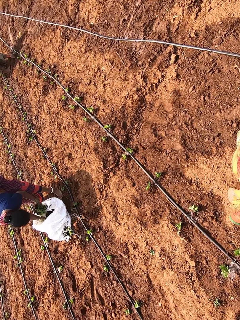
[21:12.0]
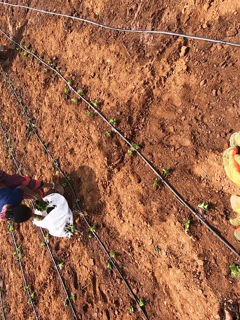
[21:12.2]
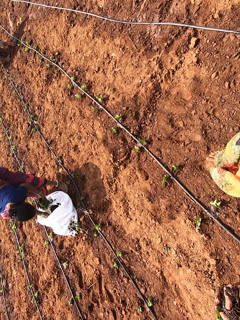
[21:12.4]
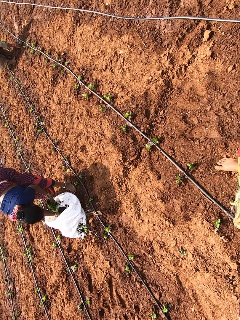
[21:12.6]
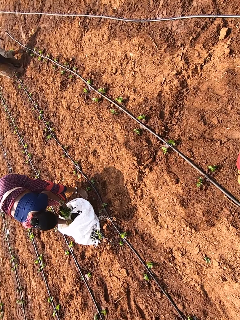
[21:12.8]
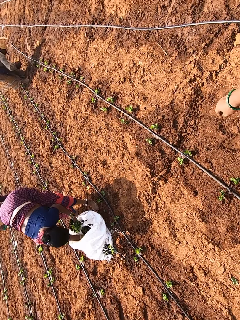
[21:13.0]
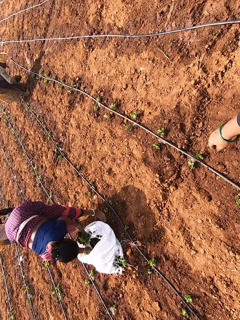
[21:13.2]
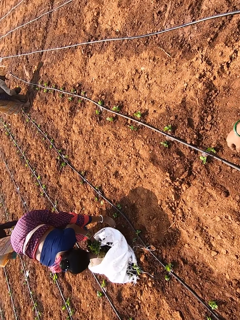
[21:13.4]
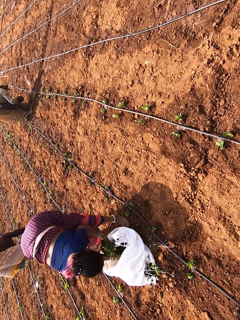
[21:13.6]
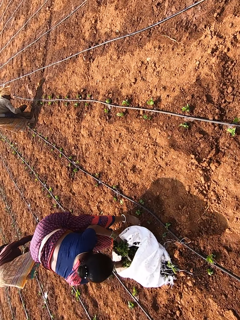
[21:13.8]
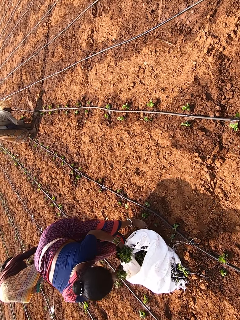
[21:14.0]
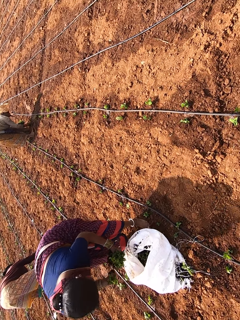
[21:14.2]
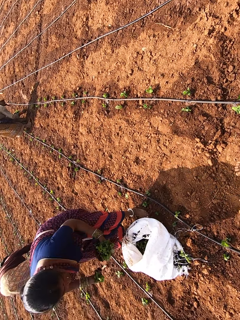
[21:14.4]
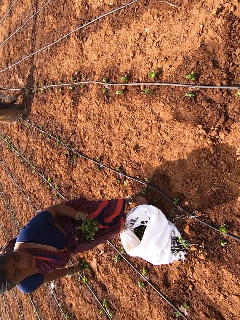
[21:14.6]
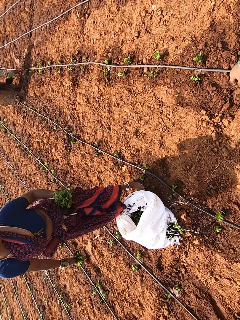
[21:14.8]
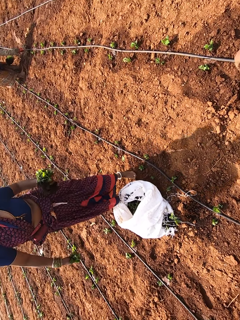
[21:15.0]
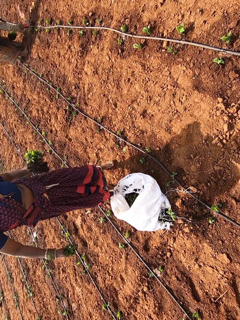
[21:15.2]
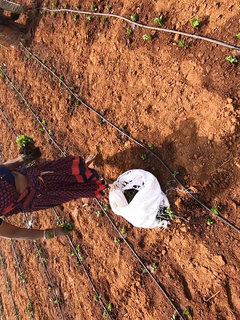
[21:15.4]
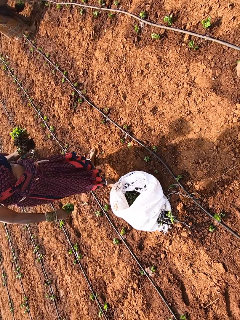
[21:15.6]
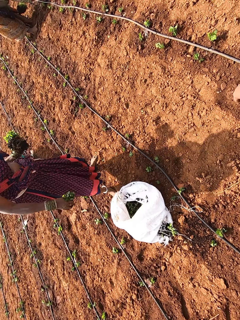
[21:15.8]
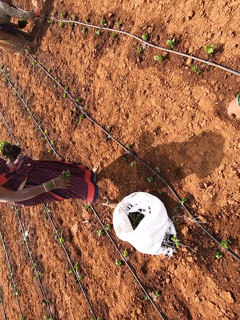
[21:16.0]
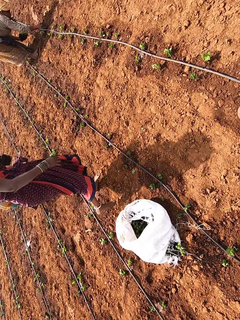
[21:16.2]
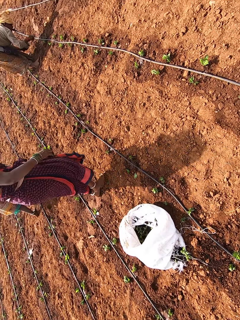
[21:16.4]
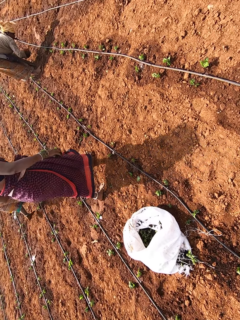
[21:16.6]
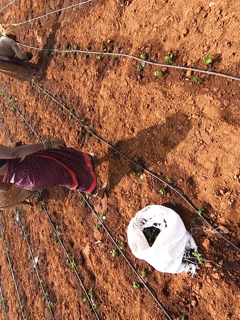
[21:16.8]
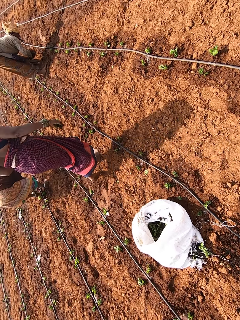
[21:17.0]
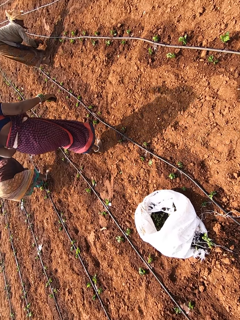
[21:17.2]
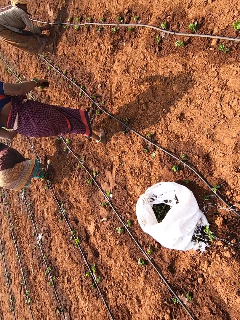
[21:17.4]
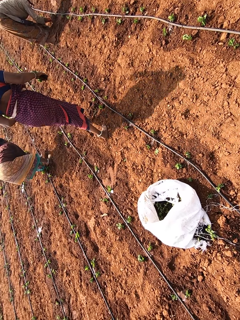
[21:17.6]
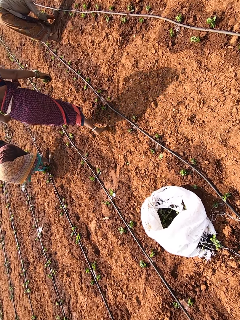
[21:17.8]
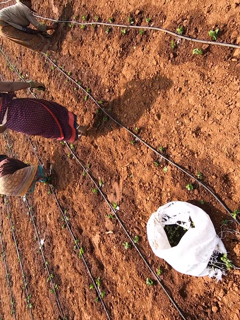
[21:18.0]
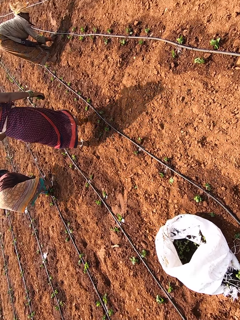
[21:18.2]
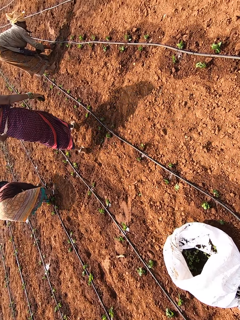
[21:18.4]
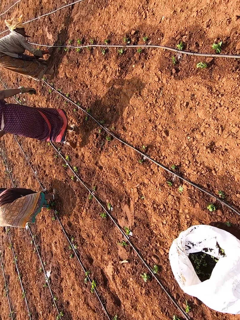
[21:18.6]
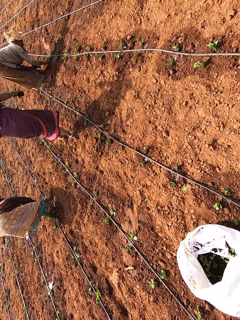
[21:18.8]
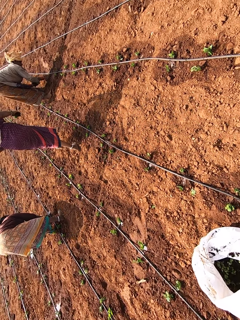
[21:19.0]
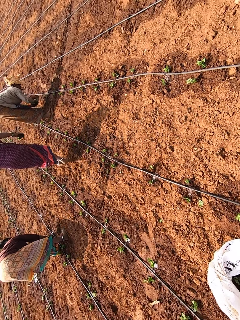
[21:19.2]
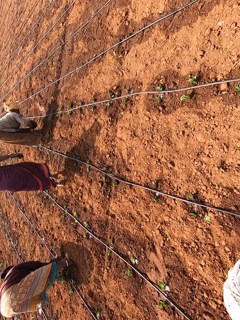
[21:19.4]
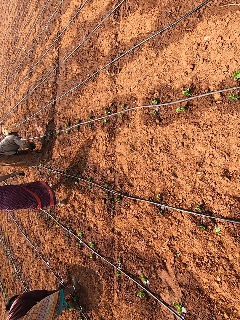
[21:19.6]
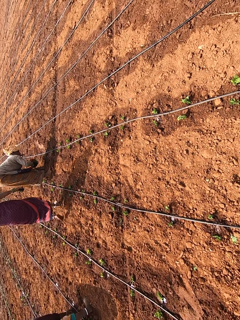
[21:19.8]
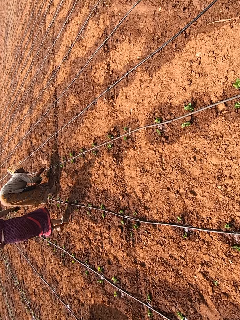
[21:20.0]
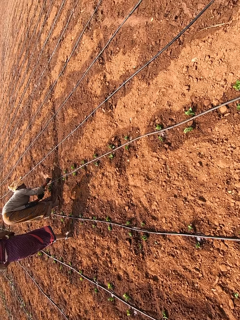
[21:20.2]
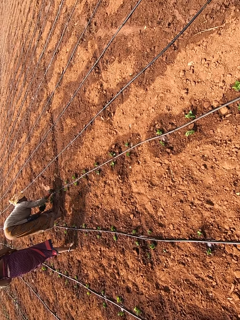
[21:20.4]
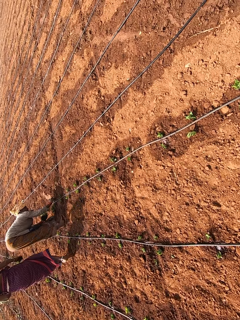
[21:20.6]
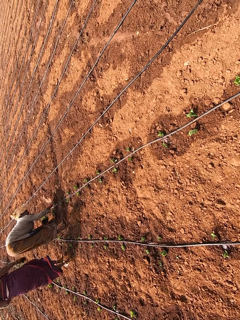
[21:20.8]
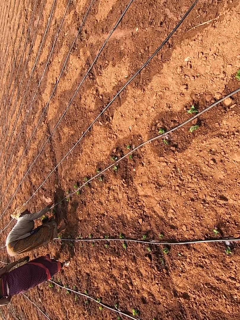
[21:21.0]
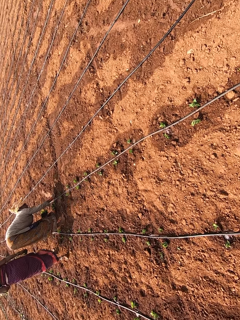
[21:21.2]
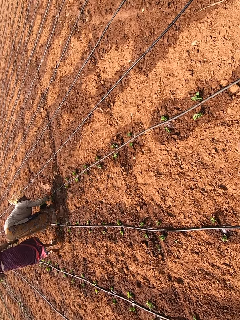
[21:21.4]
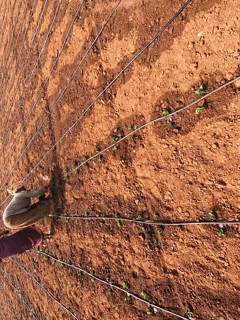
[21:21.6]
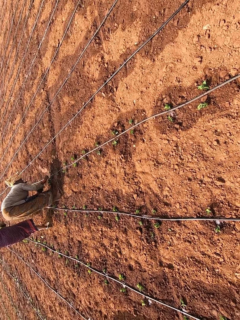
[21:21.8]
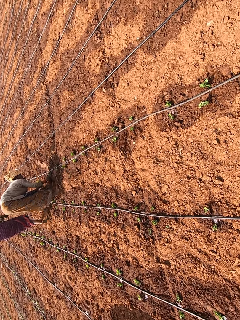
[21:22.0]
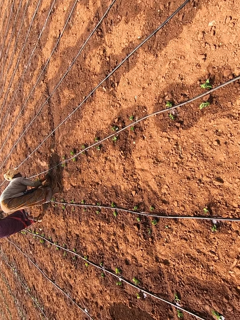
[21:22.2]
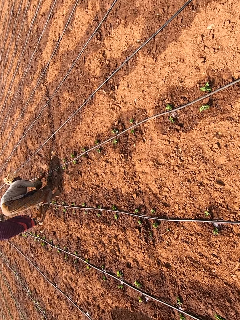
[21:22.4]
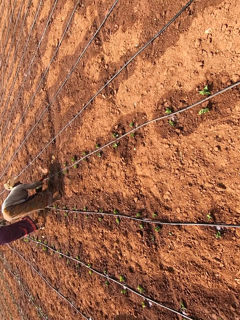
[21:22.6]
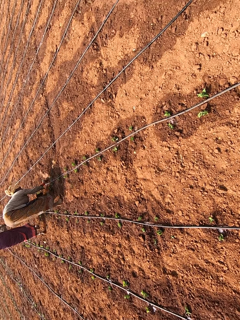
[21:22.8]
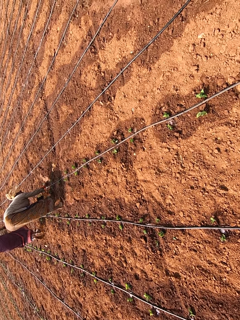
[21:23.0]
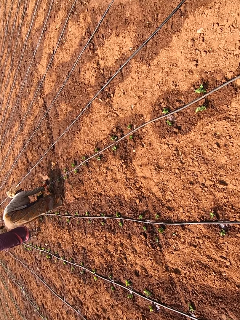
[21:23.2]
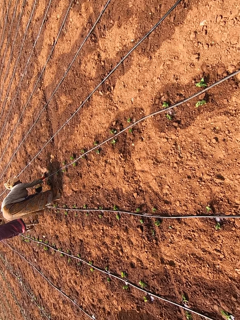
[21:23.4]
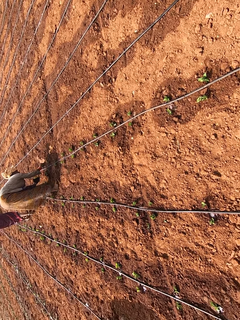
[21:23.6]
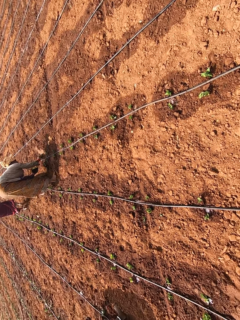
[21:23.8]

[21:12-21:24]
The woman takes collard greens from the sack on the ground with her hands. The camera wearer looks around.

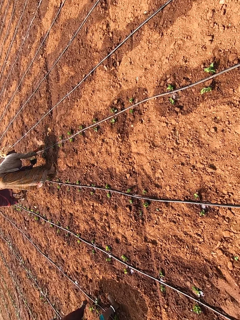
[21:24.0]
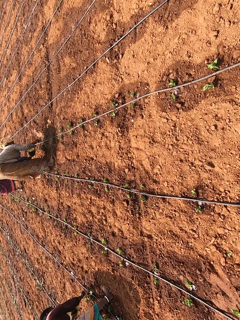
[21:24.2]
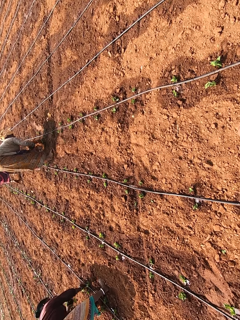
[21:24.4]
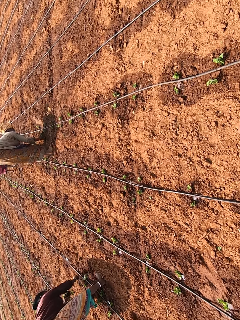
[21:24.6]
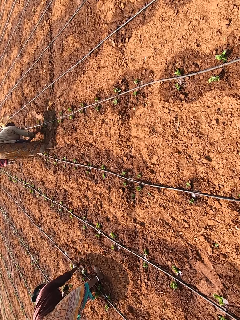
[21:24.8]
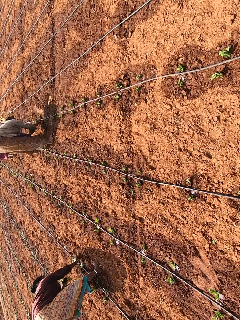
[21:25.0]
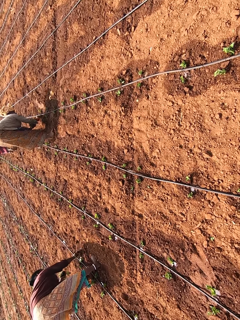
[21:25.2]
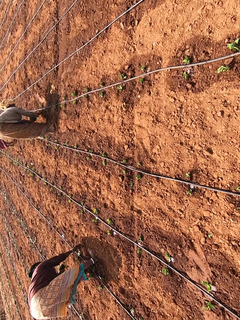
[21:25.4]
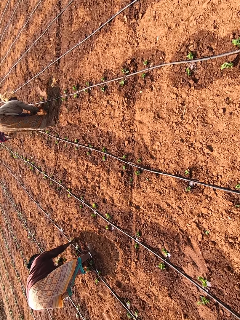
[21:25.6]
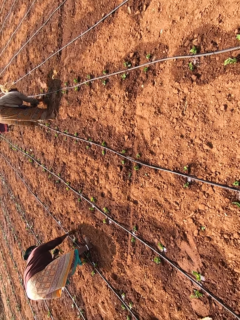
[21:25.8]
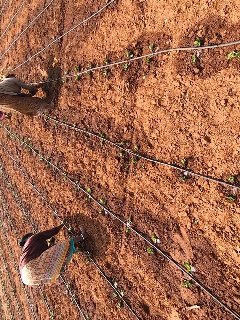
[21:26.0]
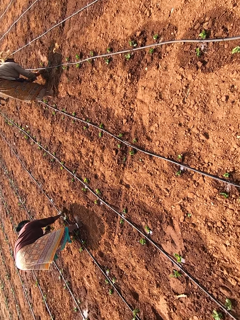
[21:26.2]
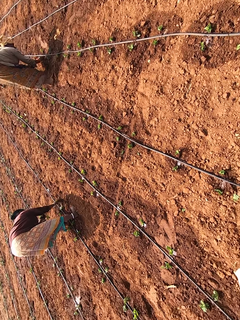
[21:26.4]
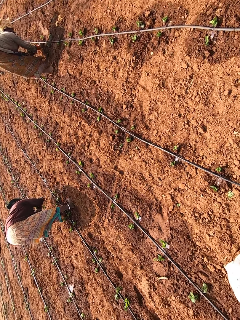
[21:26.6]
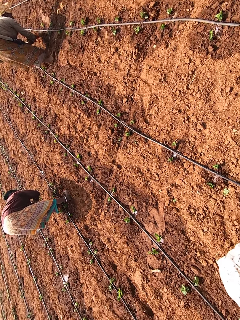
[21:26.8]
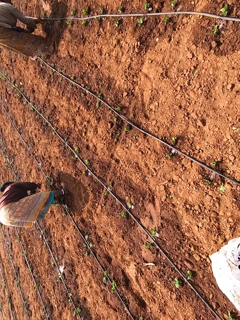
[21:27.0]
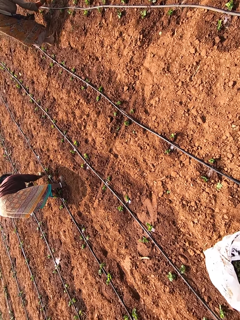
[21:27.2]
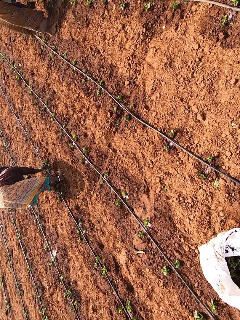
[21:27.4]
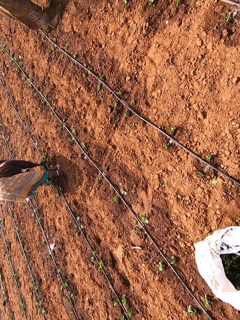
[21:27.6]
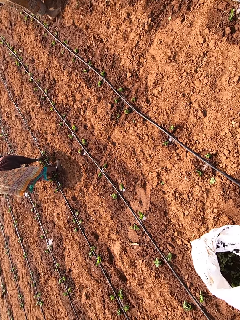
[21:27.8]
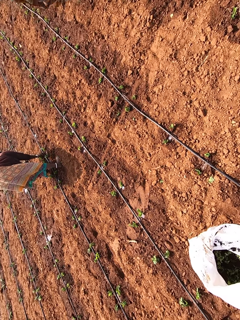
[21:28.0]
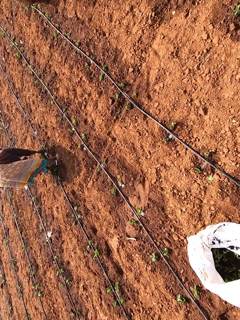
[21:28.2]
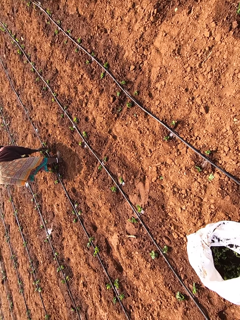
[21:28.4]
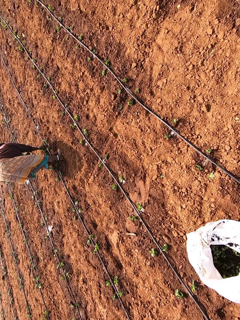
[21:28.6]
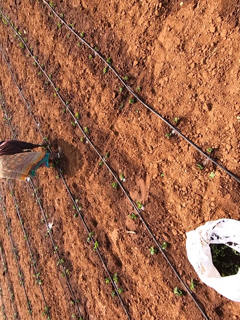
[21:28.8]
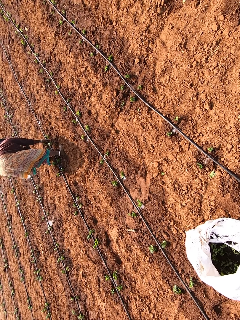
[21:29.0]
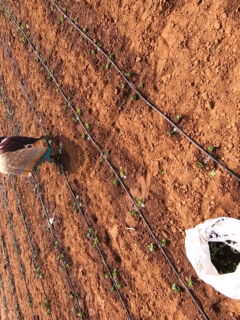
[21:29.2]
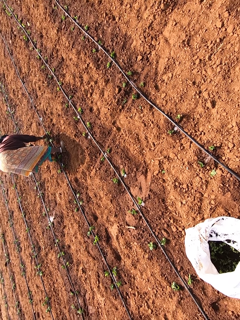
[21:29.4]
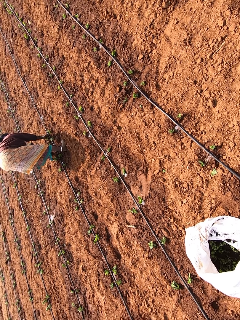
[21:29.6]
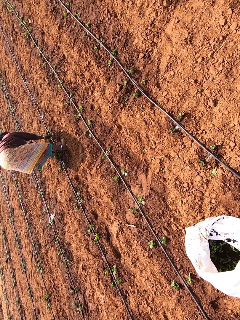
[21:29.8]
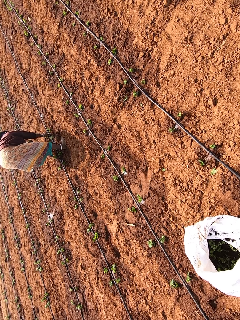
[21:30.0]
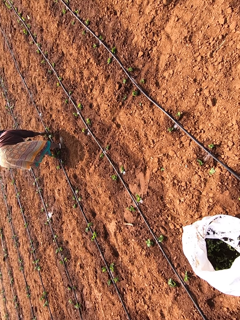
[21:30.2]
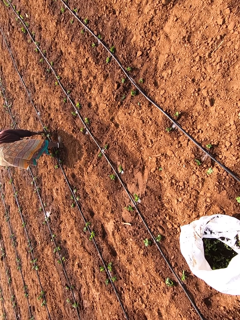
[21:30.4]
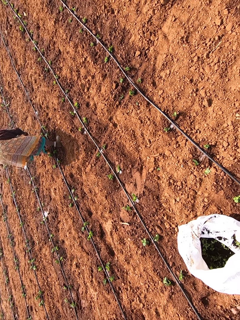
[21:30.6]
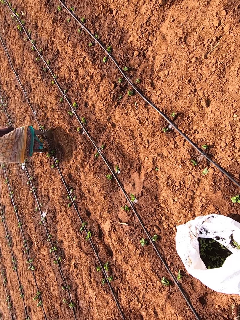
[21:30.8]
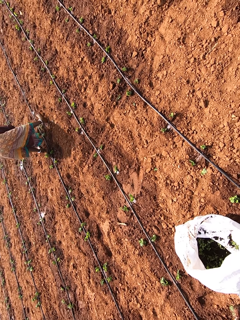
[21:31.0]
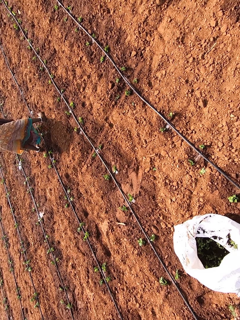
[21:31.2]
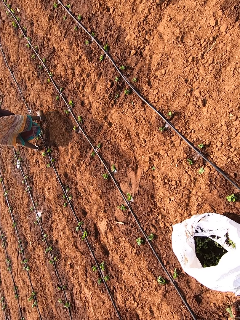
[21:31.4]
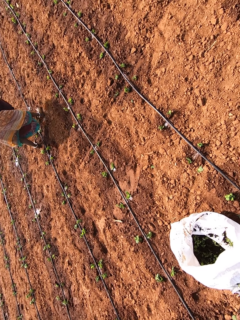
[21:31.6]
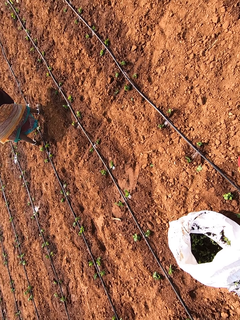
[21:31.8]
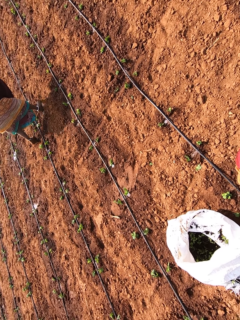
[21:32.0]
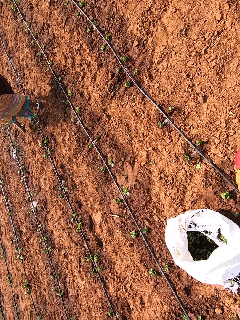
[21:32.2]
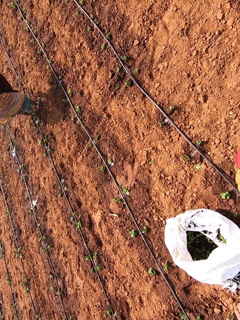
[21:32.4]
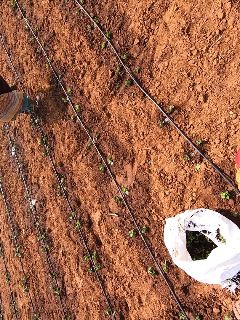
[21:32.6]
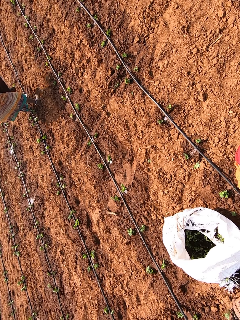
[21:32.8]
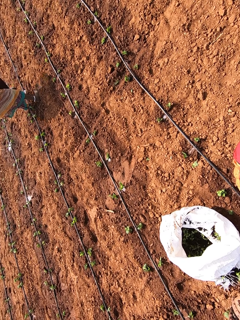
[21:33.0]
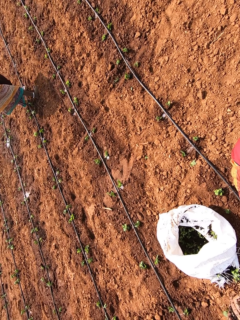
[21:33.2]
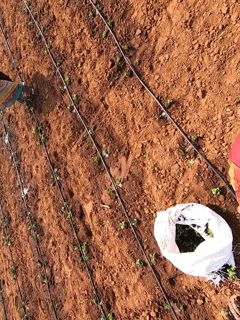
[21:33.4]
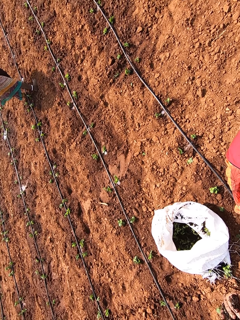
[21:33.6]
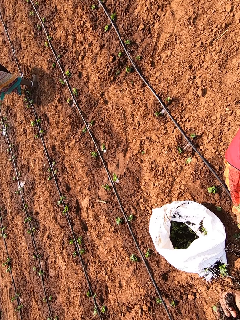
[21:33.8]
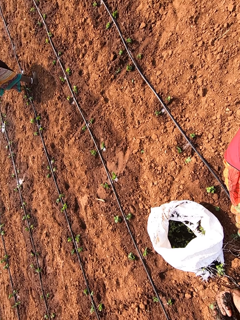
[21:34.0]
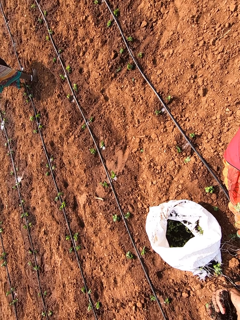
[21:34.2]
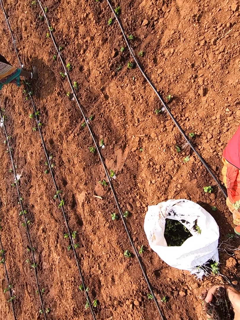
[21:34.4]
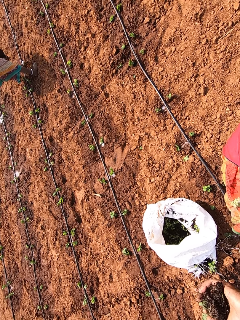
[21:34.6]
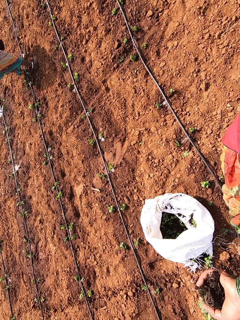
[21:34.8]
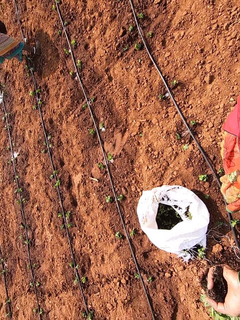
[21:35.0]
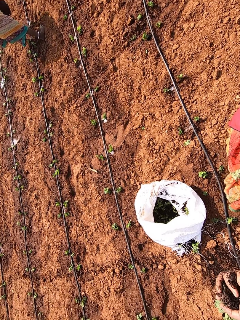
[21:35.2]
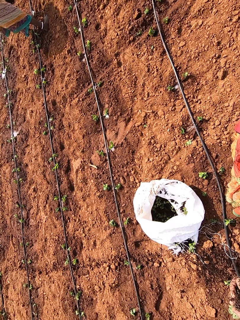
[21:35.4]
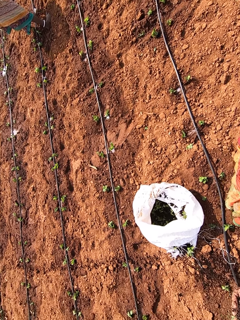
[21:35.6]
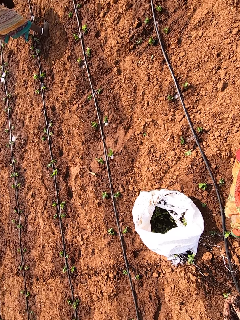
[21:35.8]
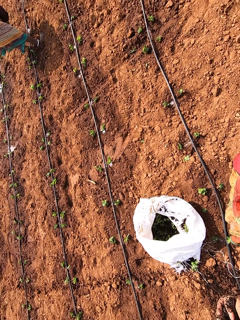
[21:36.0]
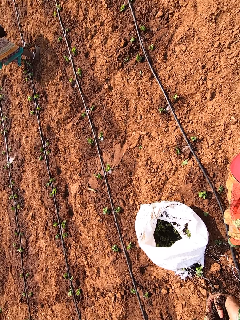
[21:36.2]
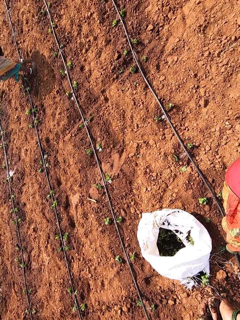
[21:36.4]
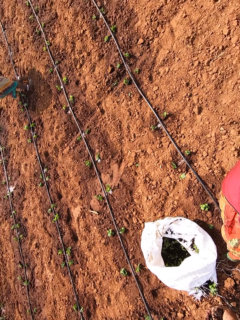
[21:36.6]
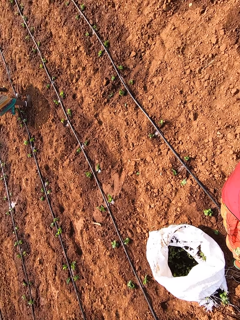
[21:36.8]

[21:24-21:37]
A woman plants collard greens on the ground with both hands.
